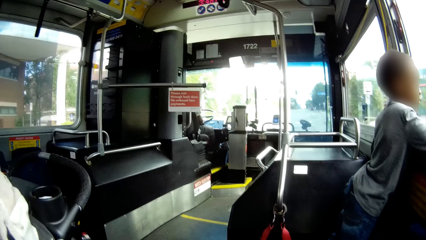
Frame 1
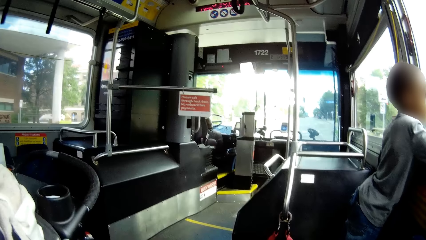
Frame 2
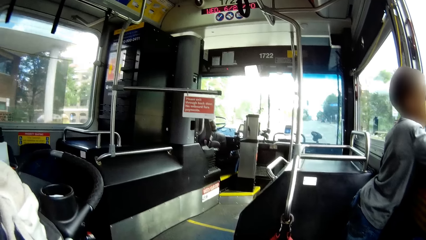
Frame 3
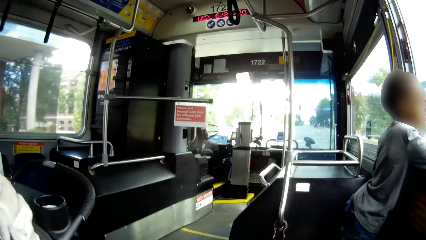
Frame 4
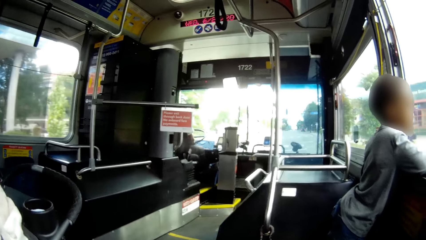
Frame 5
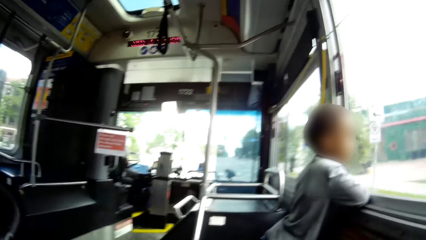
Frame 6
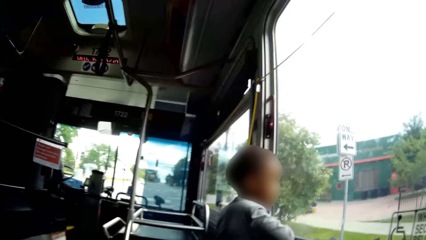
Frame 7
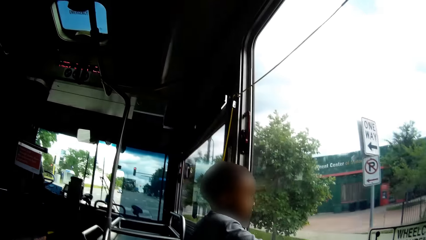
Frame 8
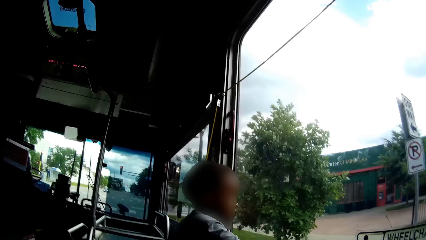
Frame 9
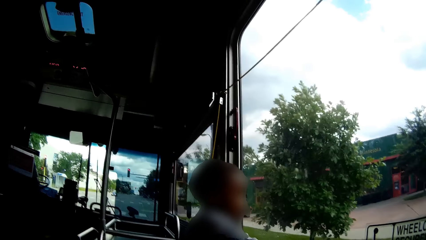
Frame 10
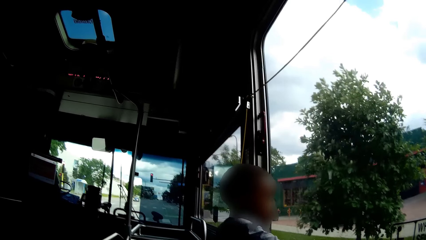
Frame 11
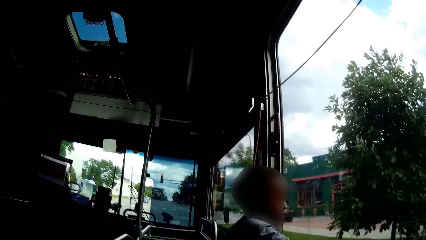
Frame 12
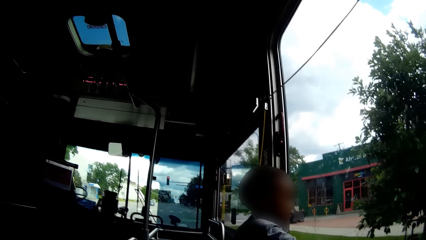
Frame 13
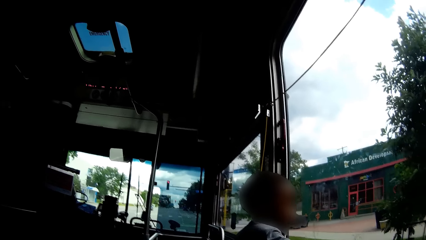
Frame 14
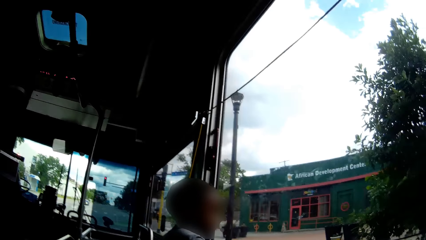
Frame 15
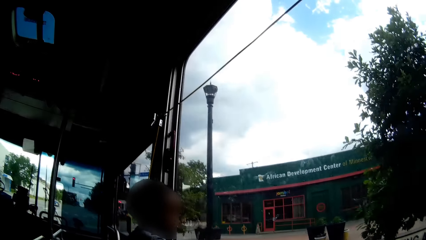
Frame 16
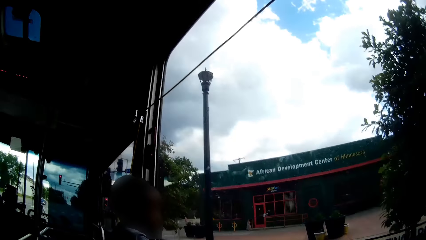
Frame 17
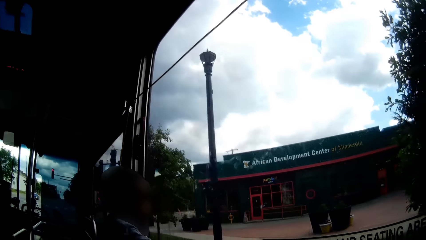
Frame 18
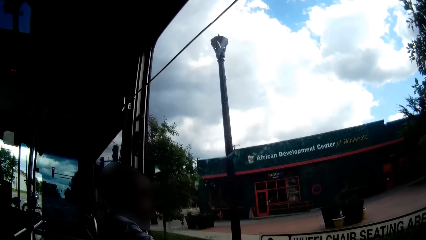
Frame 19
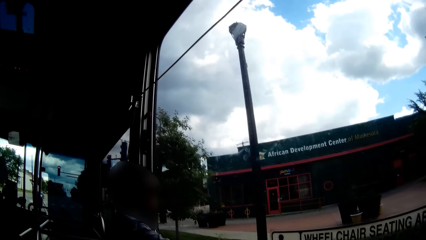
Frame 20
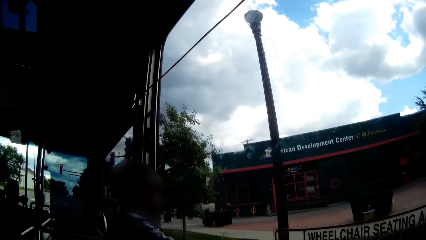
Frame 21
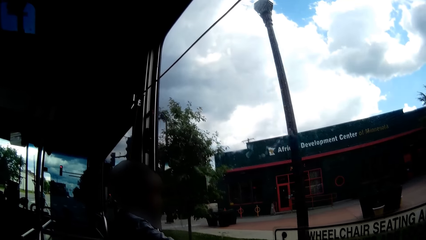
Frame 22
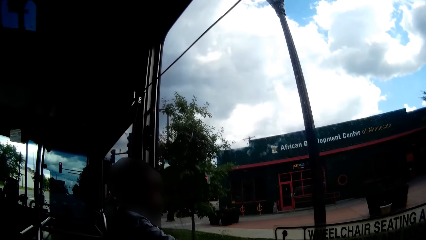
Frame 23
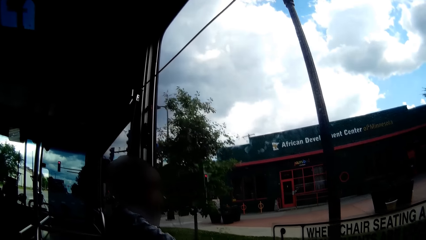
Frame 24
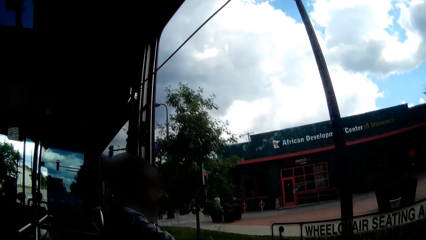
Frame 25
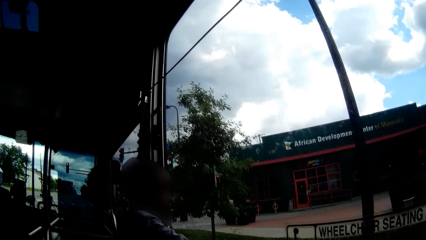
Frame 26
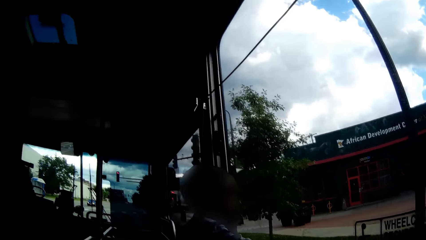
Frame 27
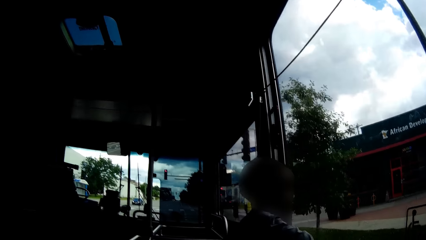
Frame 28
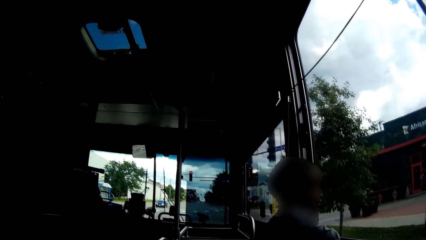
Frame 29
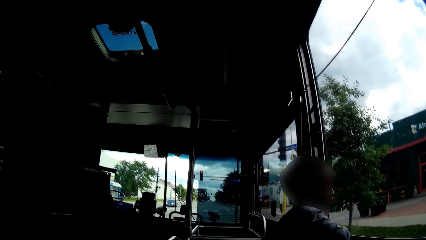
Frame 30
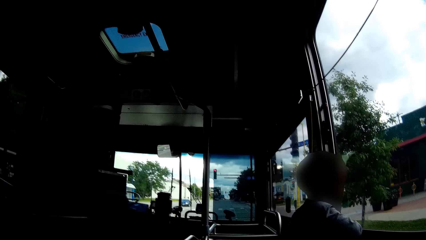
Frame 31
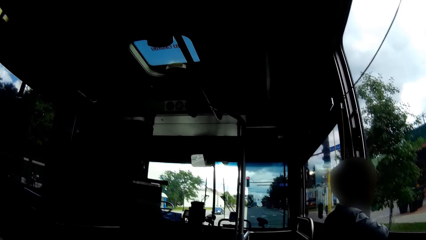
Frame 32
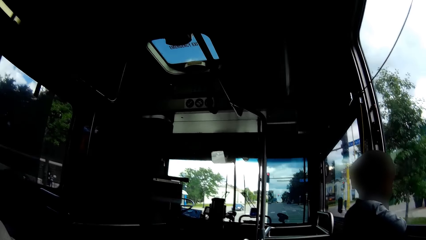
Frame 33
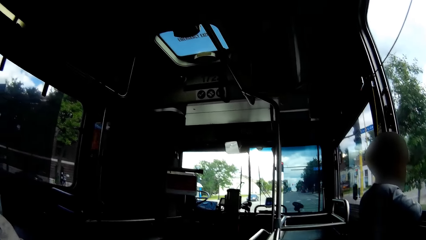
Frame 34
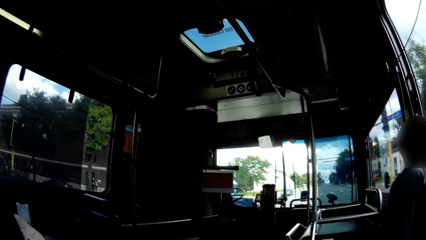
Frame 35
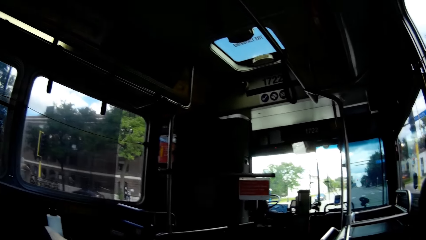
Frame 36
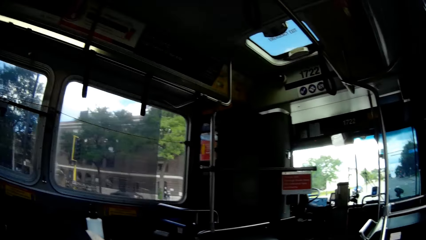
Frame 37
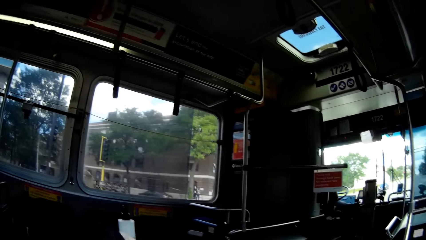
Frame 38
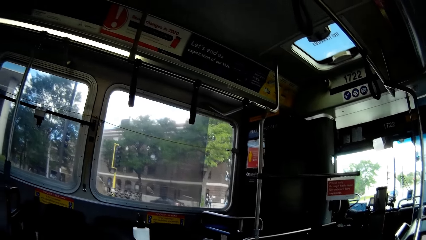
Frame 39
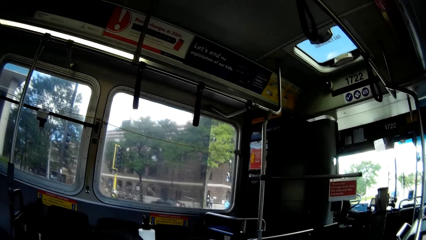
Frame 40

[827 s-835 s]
The camera wearer looks outside the bus window.

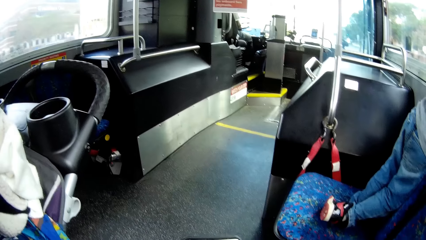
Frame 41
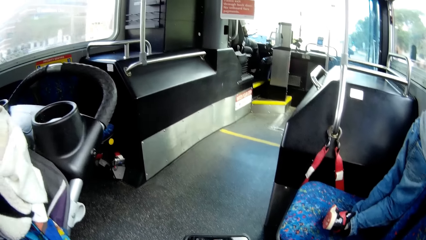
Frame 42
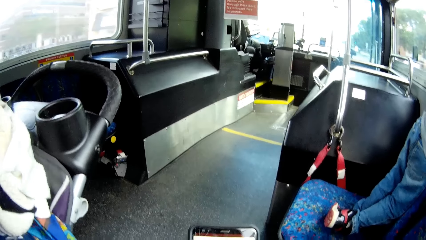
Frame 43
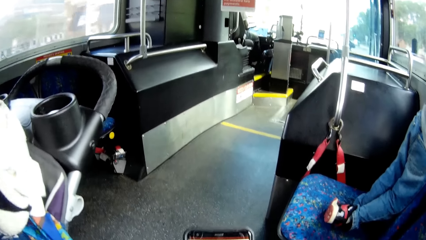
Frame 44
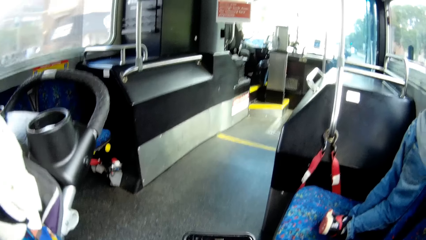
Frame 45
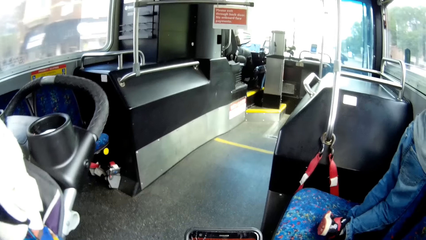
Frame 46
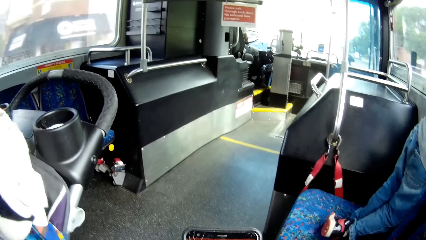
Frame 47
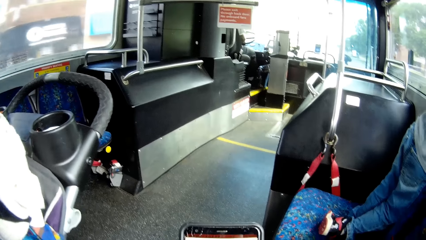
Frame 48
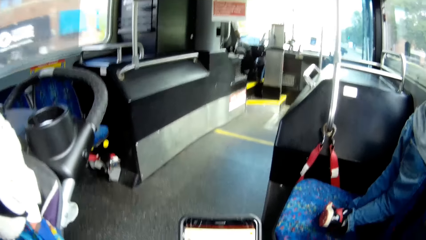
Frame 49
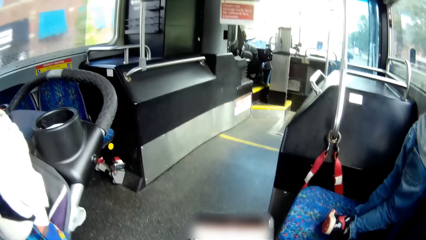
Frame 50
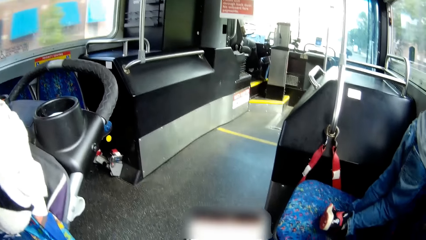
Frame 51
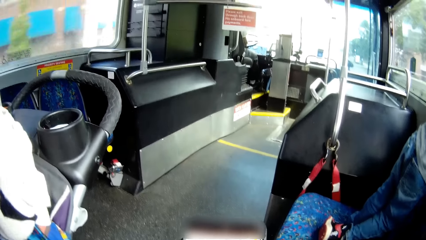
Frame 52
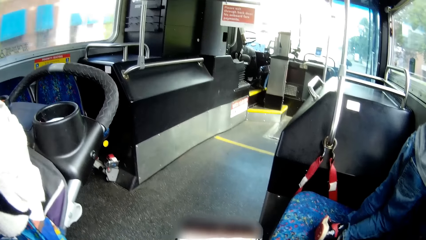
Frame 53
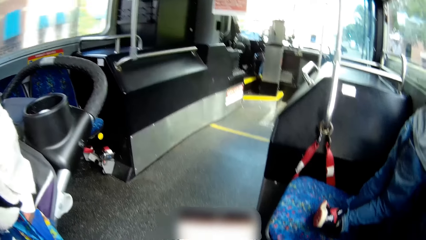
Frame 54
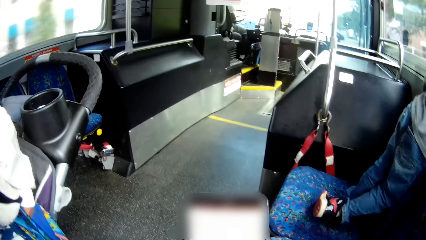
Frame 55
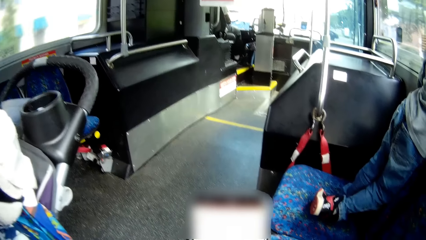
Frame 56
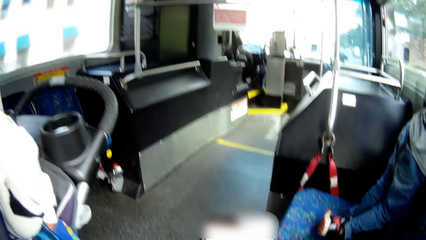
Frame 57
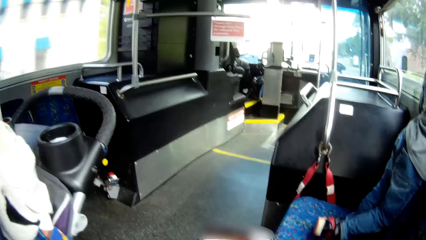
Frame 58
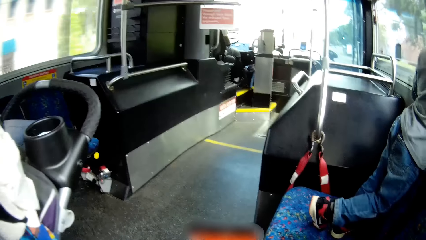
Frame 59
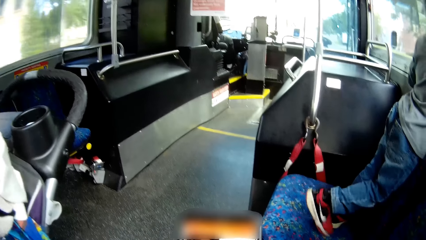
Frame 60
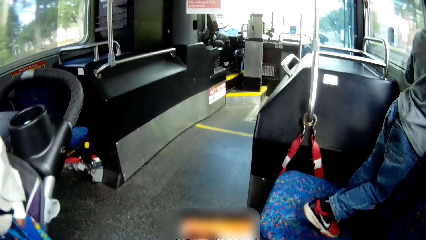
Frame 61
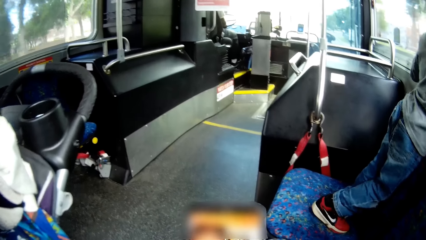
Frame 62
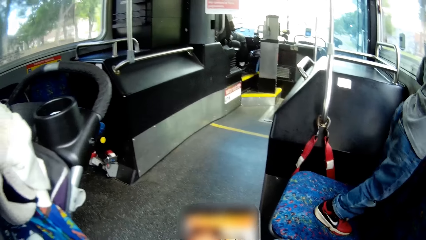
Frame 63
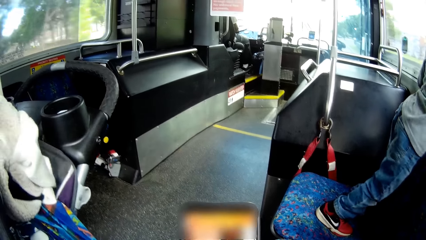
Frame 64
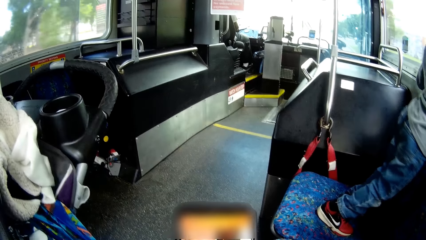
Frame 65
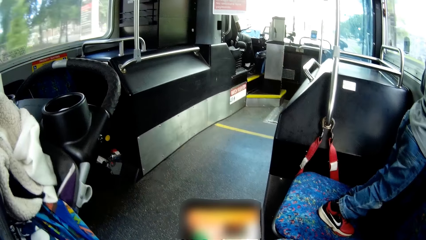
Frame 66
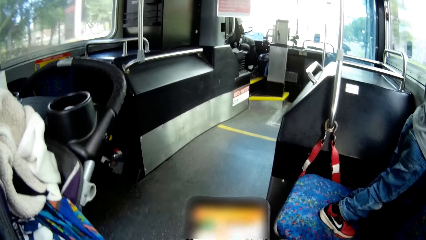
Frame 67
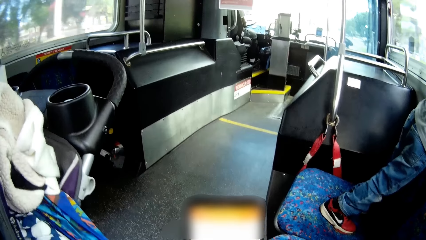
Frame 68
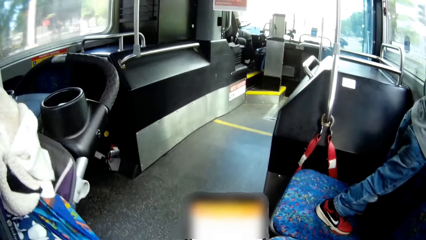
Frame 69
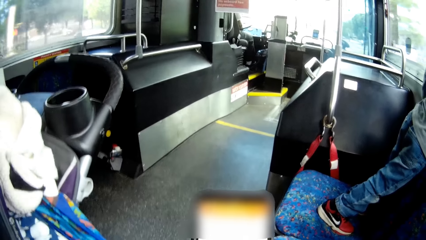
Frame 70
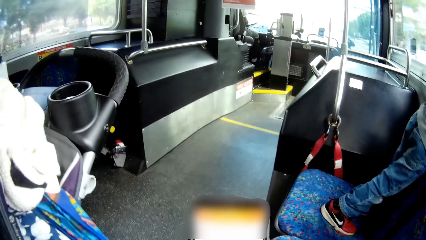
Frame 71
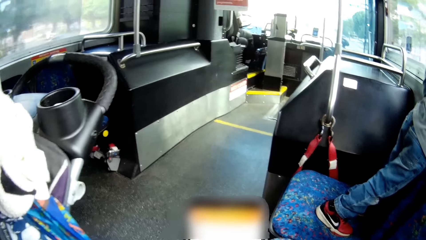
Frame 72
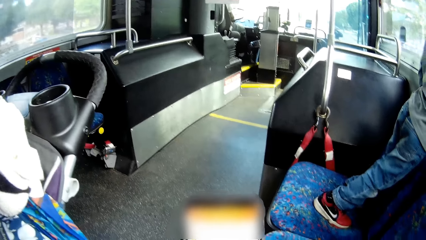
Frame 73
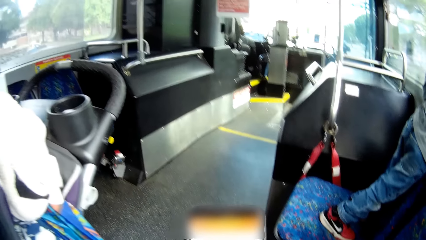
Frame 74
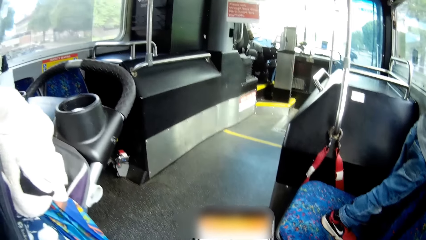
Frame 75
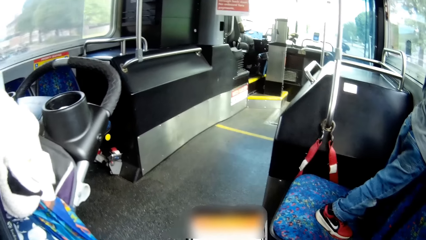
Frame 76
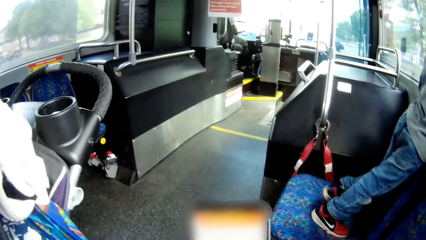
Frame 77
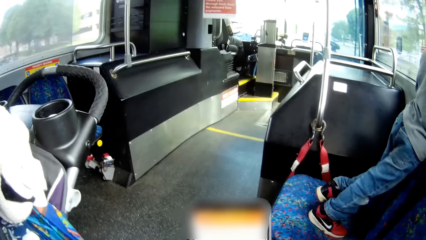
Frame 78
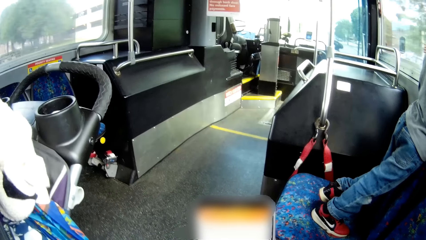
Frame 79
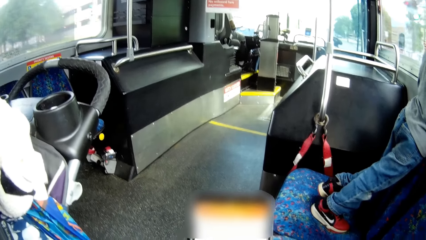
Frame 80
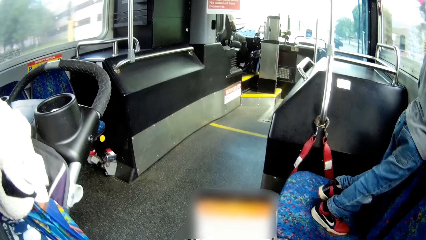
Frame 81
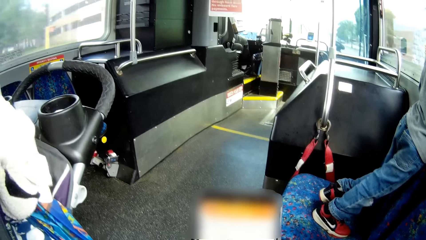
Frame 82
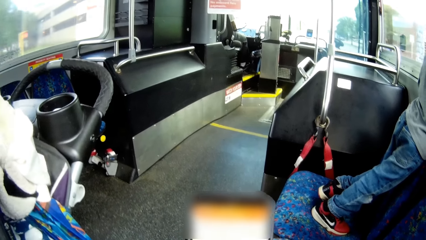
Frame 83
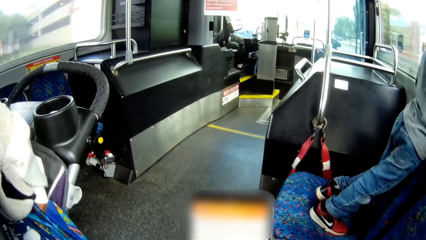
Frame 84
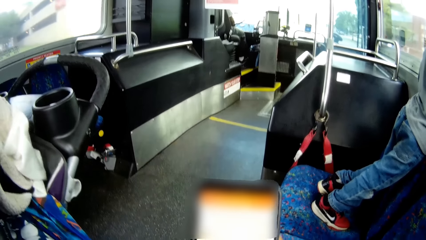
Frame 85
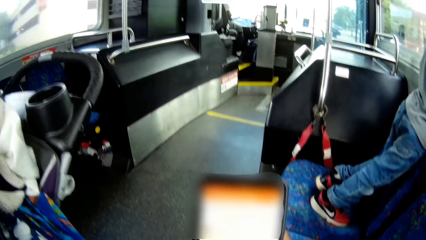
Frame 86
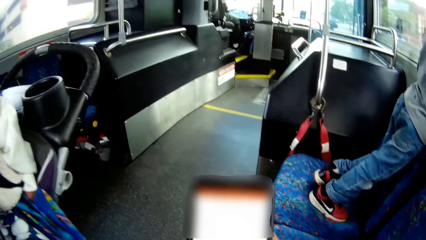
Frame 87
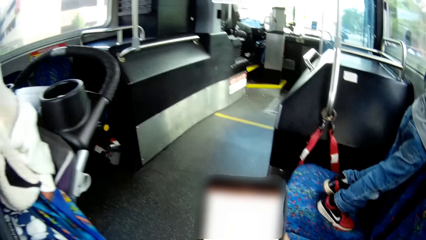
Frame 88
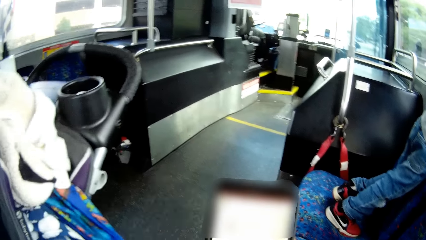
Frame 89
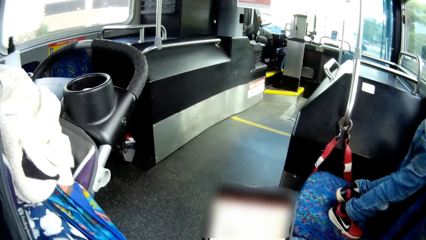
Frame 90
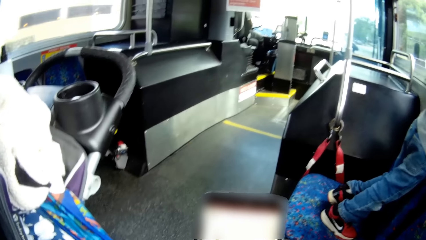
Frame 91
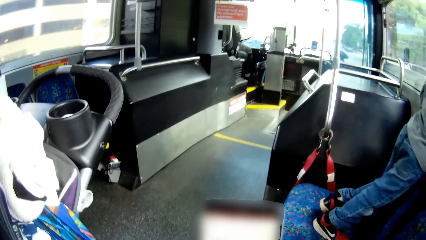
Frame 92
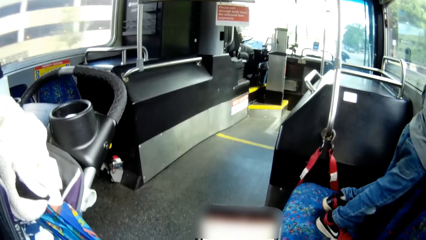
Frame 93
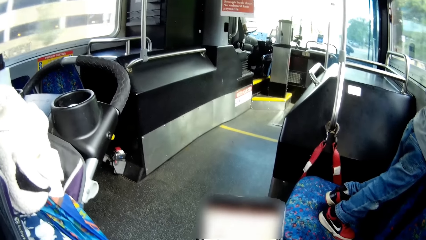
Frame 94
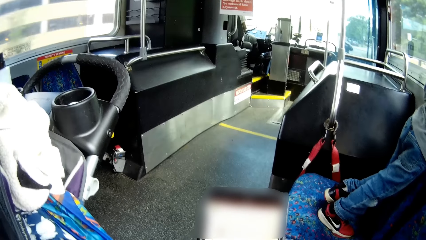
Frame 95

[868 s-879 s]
The camera wearer operates her phone.
